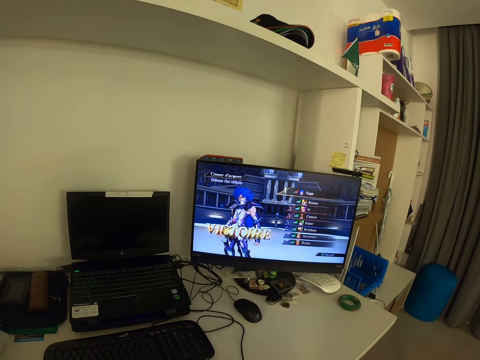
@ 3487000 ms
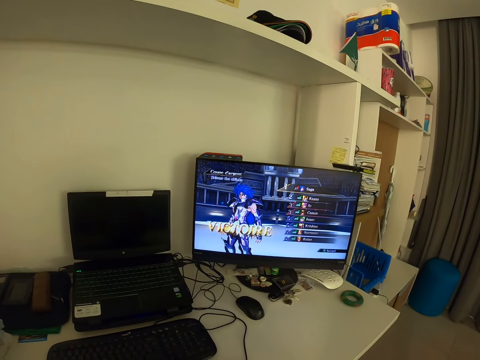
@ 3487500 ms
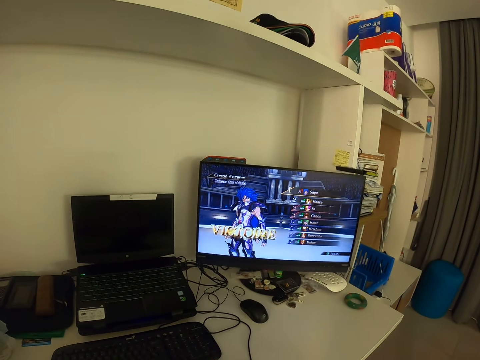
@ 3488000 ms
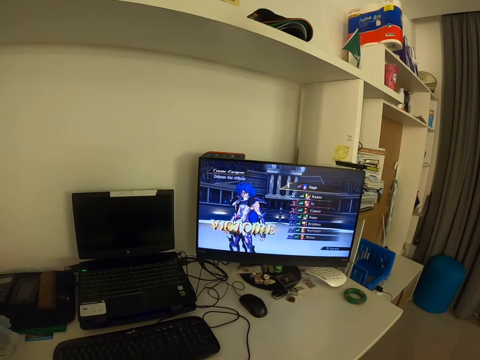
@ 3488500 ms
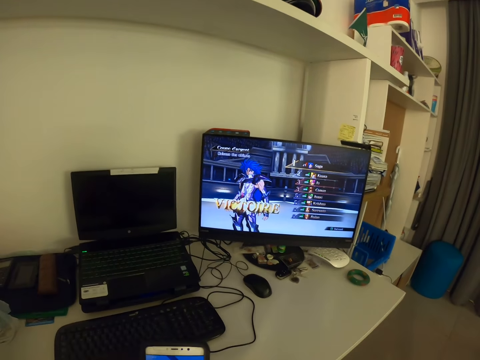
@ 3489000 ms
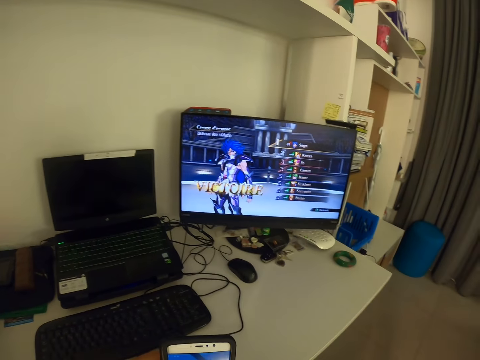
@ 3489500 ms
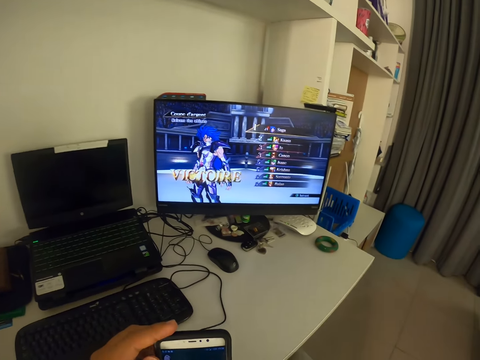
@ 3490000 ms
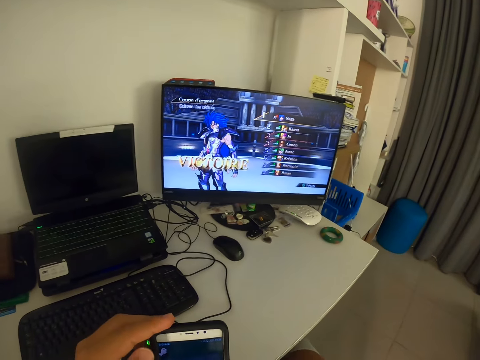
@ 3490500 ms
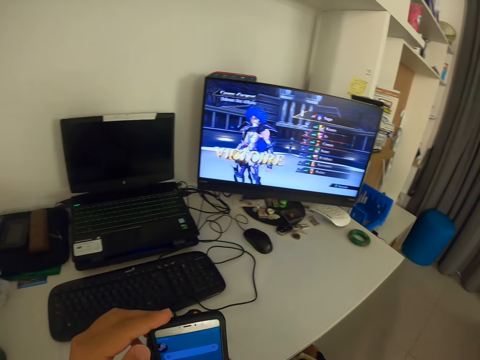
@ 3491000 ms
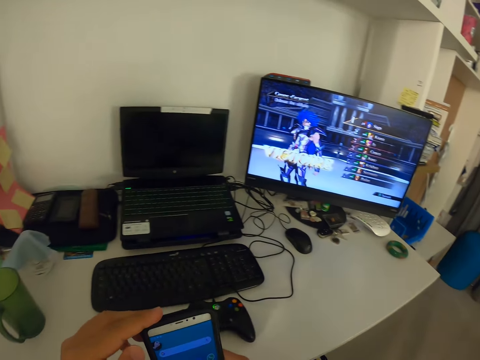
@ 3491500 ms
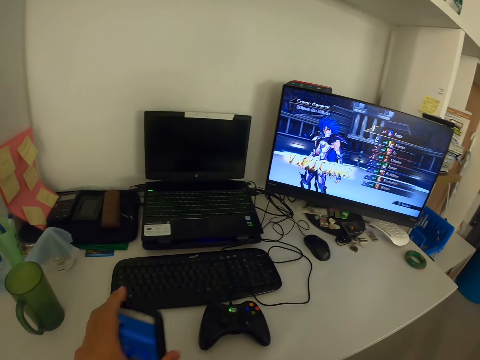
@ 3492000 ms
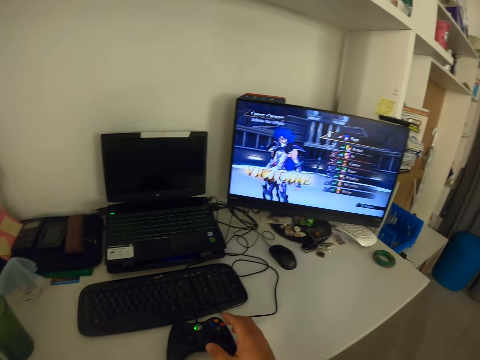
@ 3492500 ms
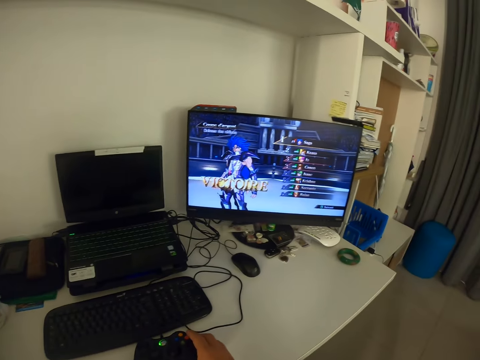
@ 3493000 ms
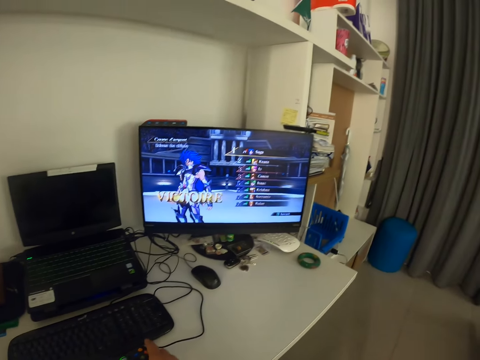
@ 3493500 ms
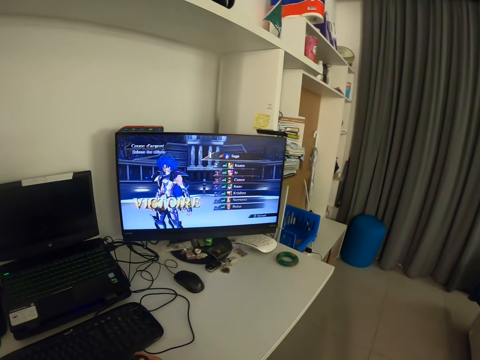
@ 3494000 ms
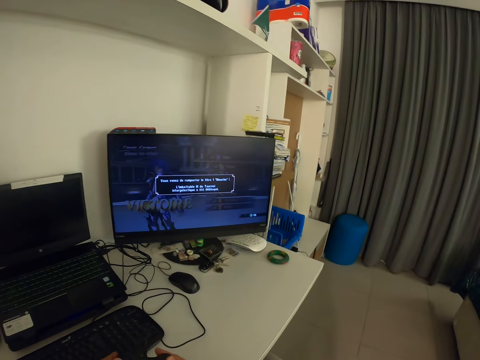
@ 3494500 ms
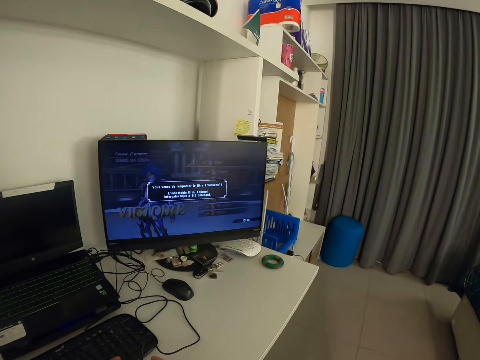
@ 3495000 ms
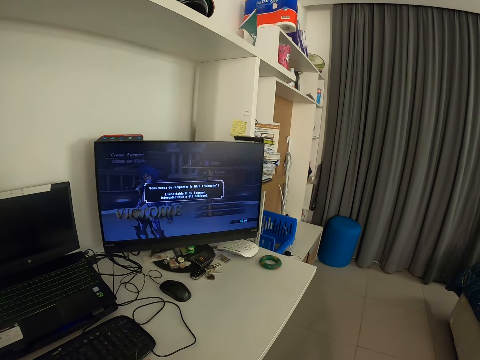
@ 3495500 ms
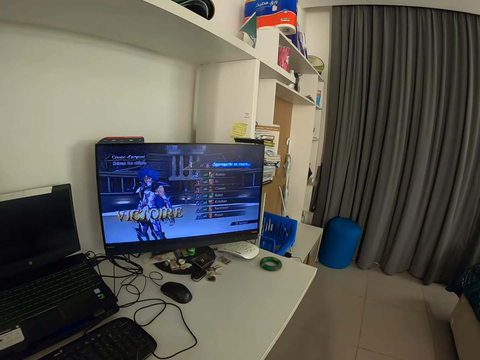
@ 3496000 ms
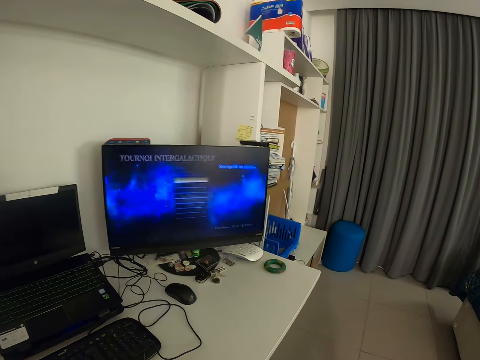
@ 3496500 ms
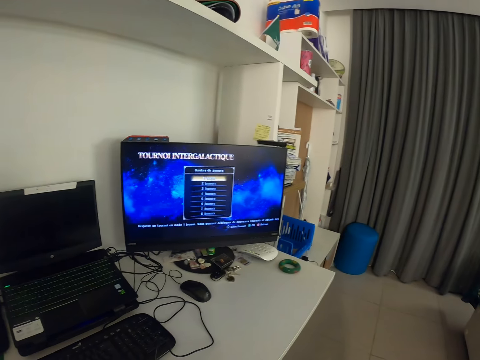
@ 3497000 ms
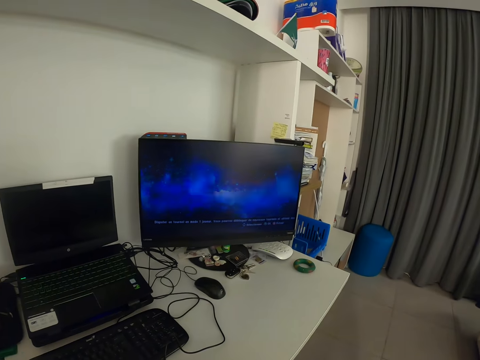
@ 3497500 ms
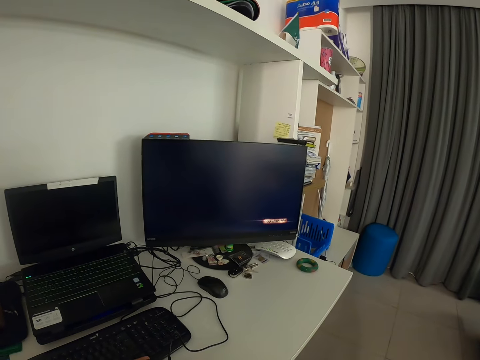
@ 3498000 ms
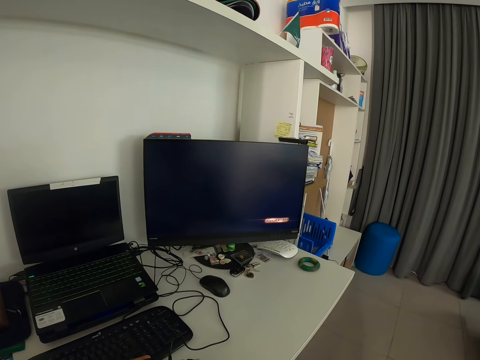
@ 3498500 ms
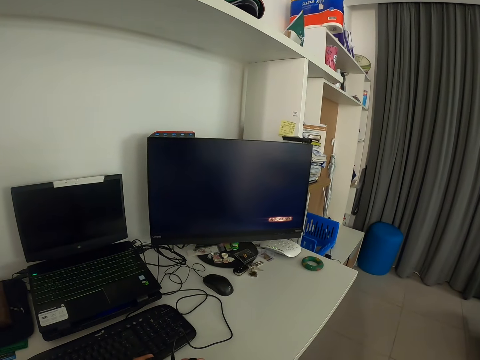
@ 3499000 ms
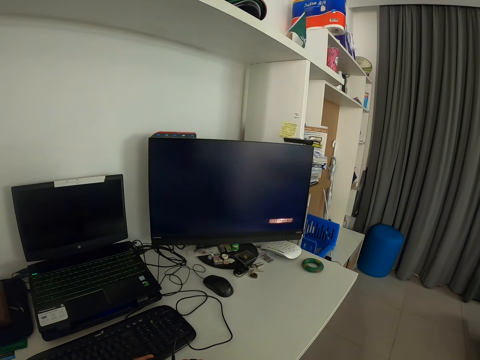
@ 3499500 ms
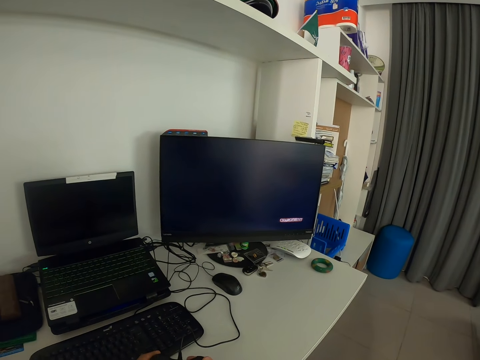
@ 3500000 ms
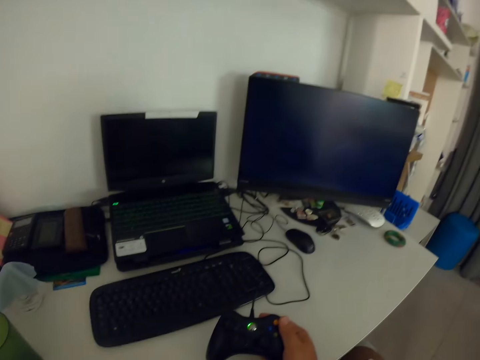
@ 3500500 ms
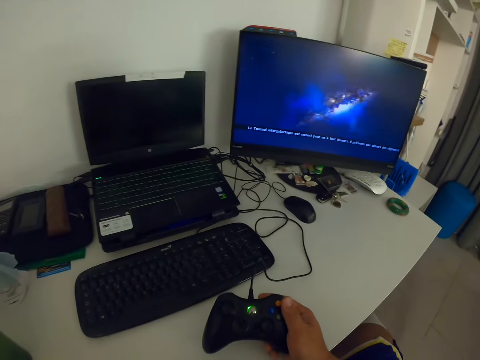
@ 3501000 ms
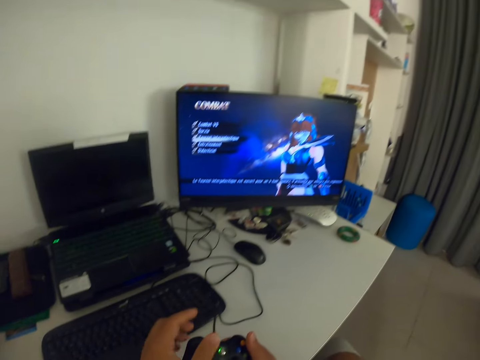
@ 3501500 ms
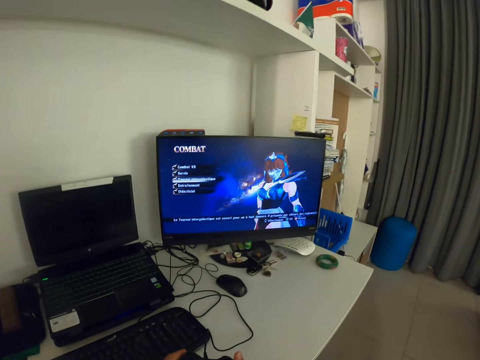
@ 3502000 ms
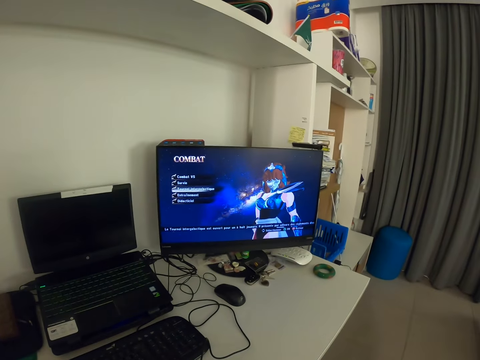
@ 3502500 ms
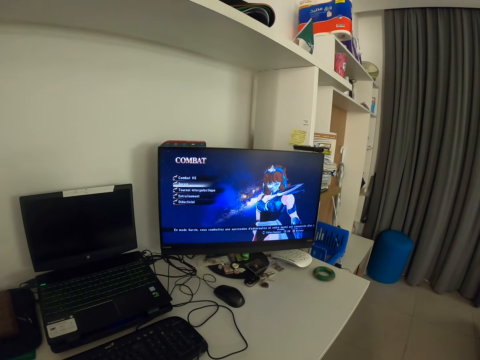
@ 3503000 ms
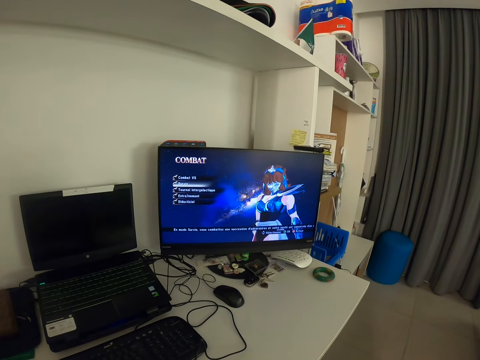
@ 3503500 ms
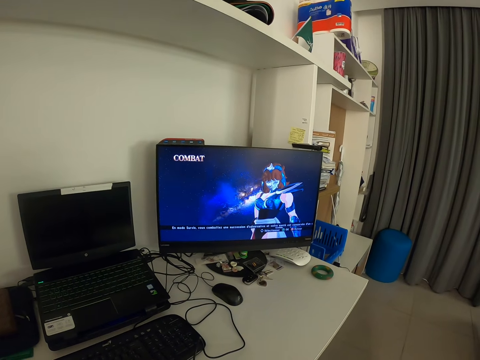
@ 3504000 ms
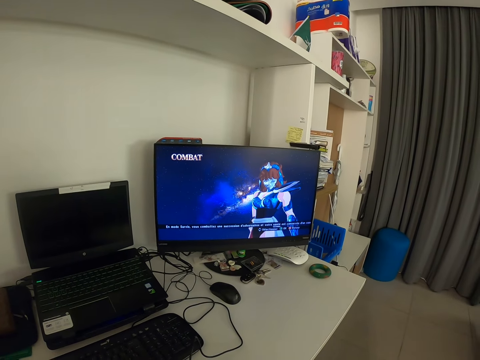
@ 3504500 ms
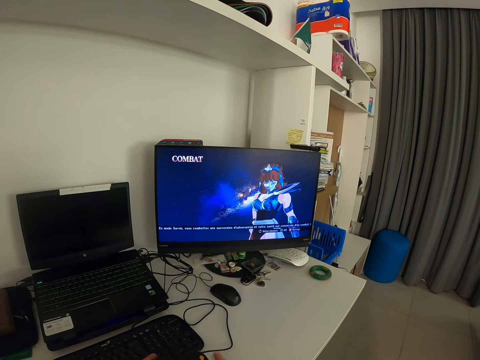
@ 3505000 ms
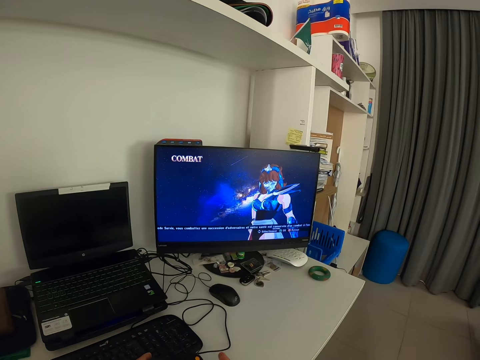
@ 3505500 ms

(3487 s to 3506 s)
The camera wearer operates the cellphone with both hands. He picks up the game pad on the table with his right hand. He plays a video game on a computer with the game pad with both hands. He touches his face with his left hand.

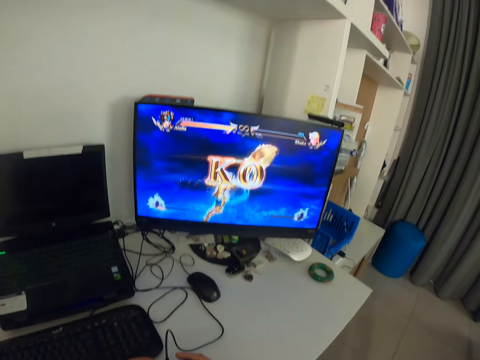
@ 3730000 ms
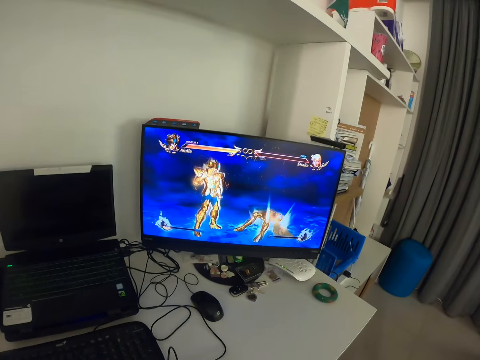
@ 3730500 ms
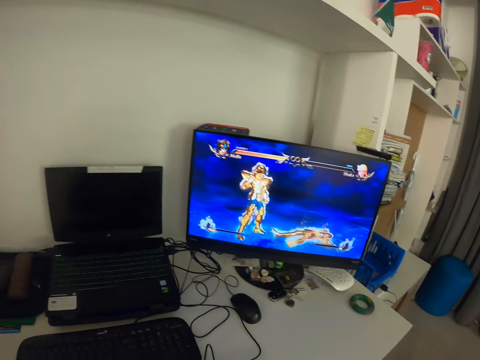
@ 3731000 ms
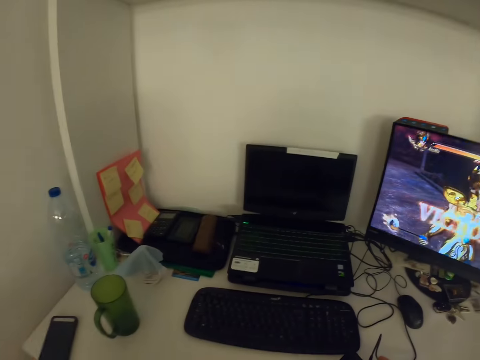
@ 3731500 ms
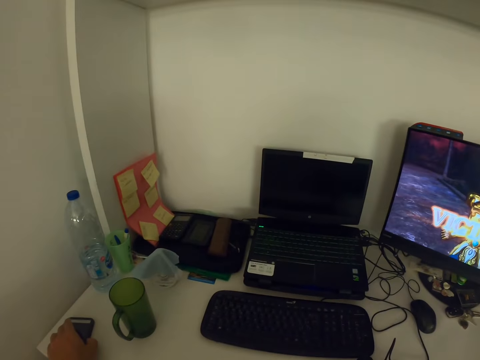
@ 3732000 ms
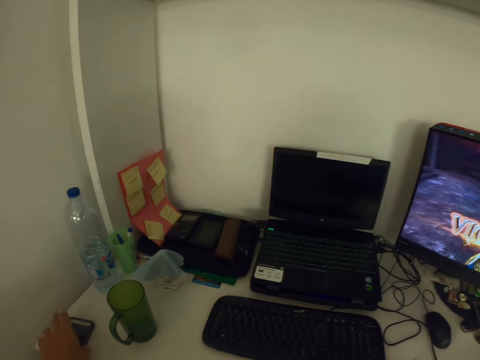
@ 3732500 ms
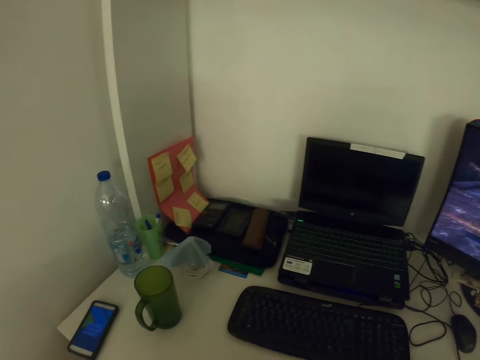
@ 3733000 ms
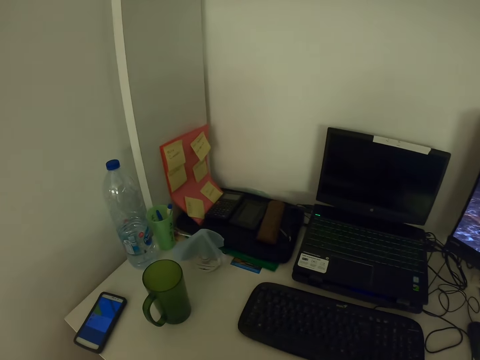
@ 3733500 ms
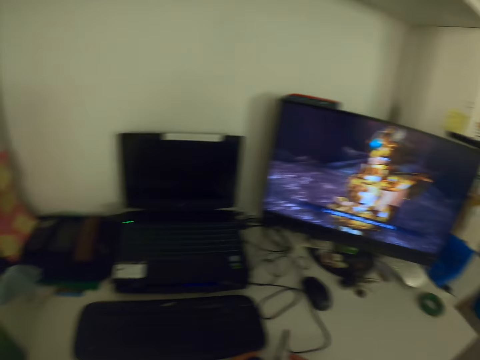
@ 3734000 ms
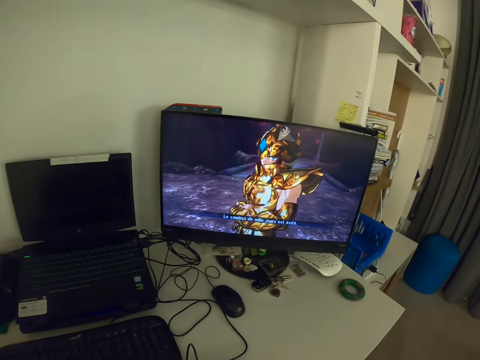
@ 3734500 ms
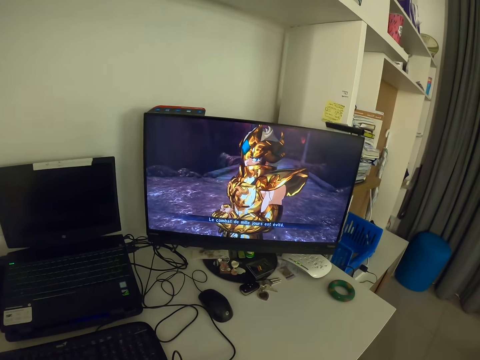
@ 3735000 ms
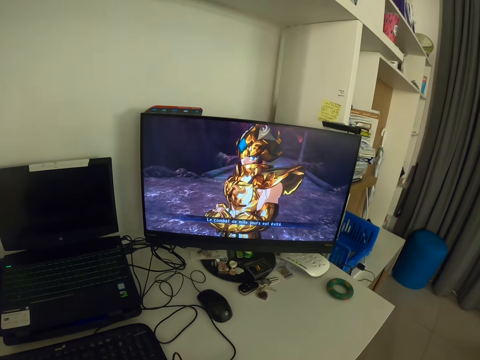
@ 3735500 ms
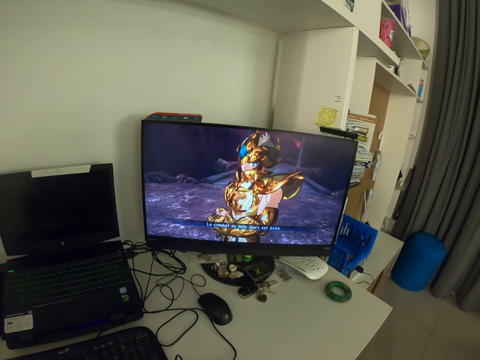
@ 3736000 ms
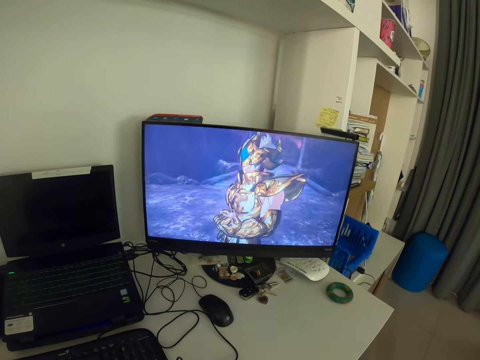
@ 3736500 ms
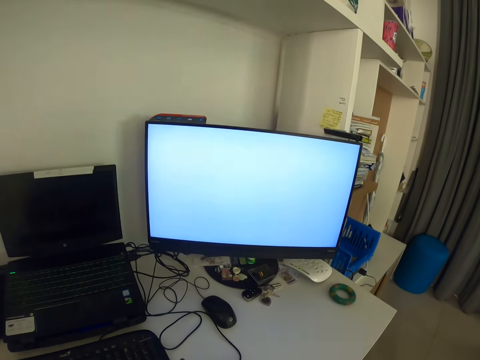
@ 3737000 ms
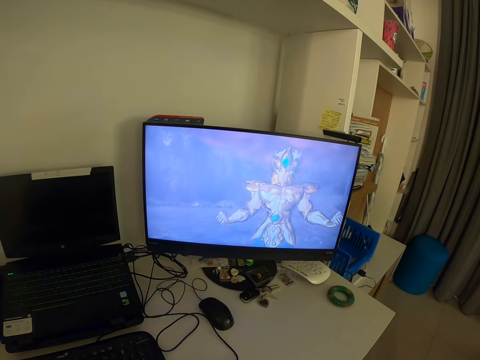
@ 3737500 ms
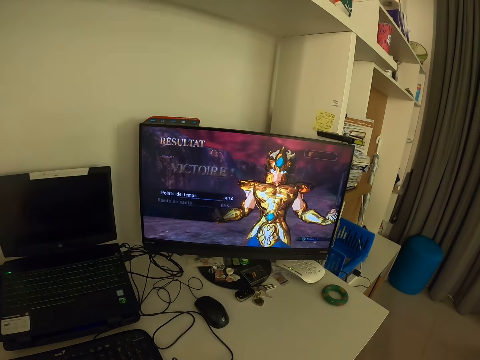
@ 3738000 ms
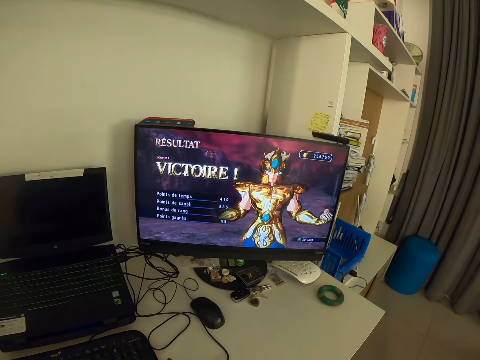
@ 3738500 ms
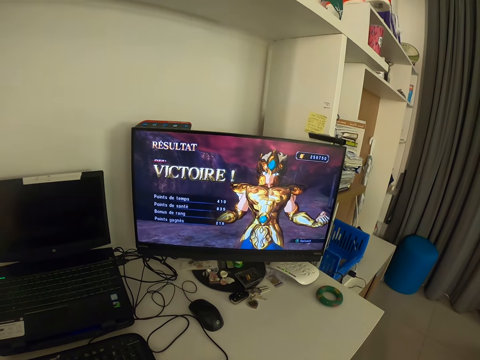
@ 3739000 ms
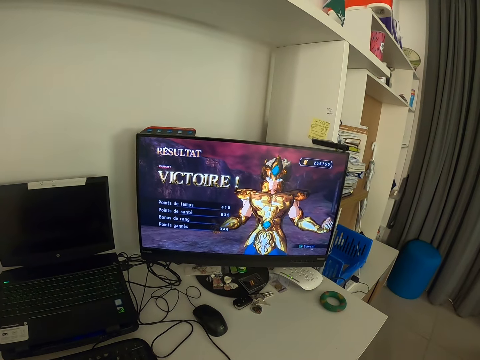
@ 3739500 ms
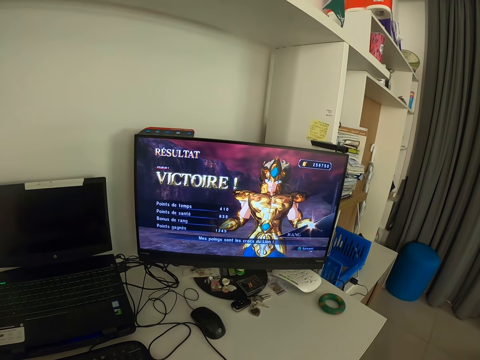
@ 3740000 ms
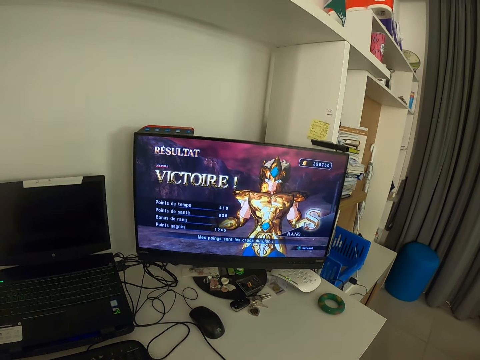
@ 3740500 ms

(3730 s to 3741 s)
The camera wearer touches a cellphone on a table with his left hand.
